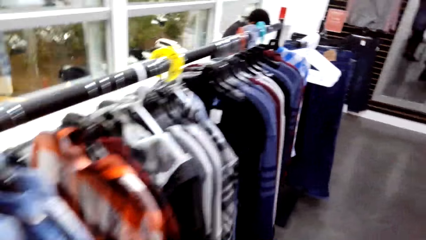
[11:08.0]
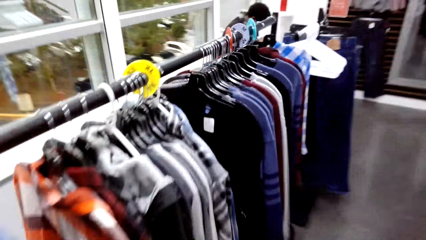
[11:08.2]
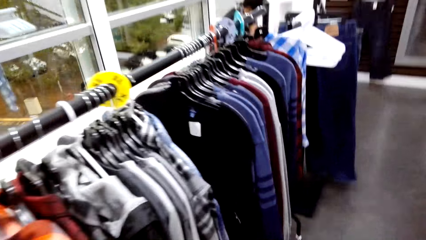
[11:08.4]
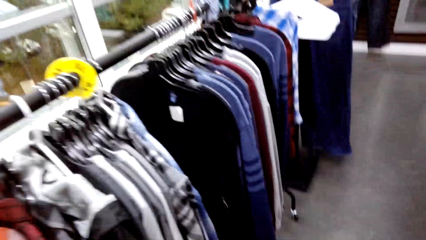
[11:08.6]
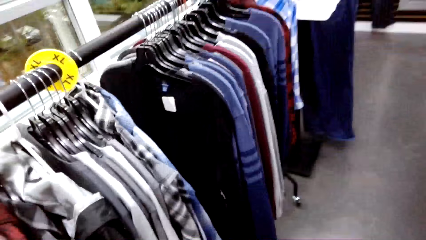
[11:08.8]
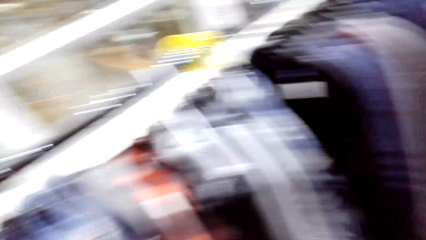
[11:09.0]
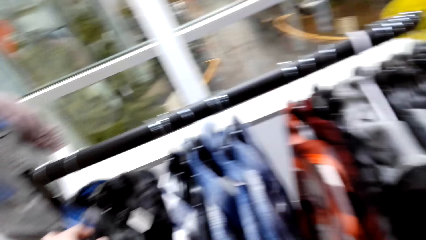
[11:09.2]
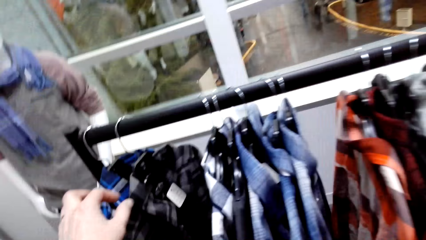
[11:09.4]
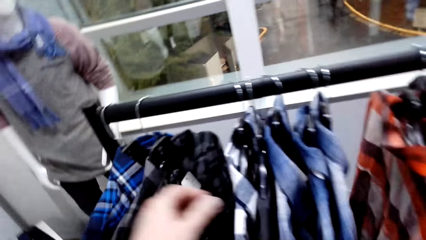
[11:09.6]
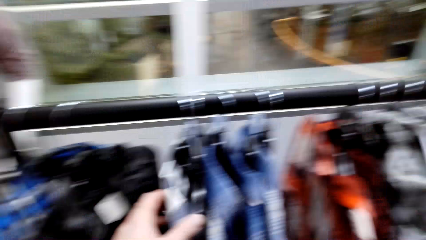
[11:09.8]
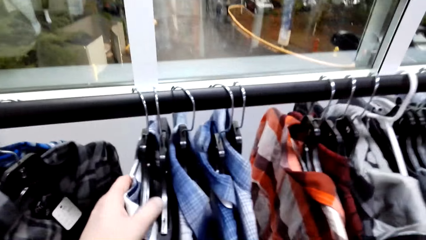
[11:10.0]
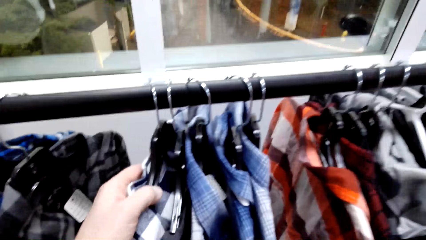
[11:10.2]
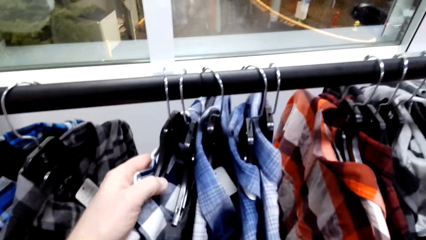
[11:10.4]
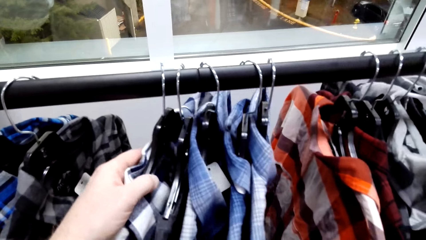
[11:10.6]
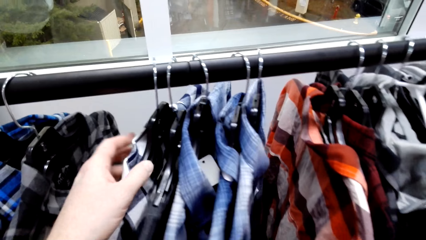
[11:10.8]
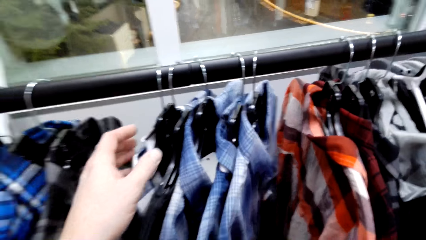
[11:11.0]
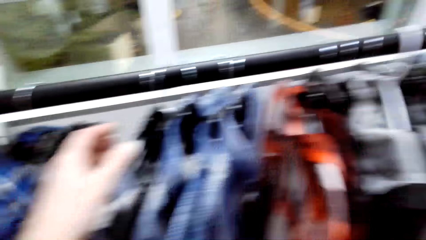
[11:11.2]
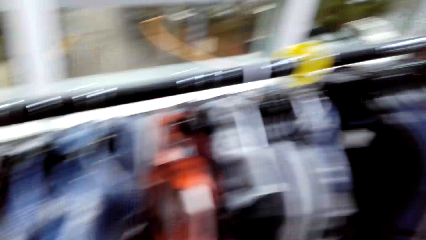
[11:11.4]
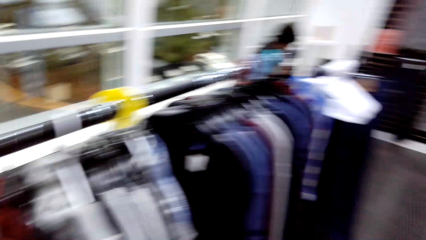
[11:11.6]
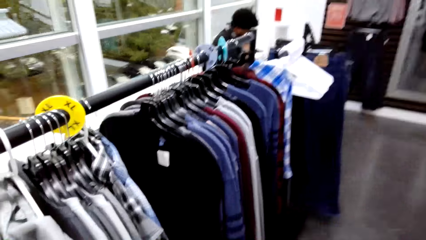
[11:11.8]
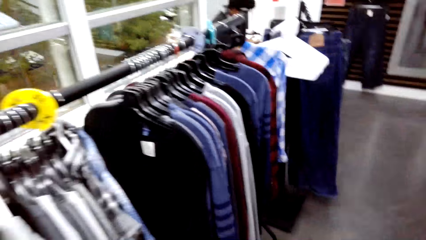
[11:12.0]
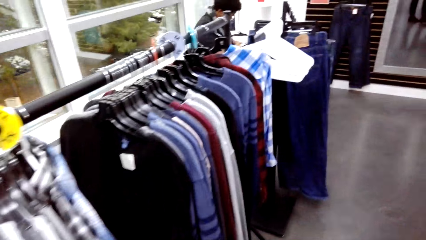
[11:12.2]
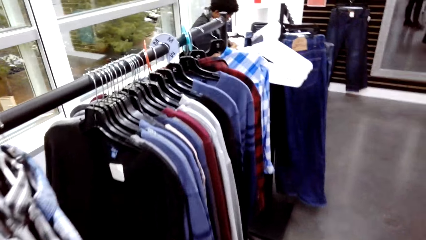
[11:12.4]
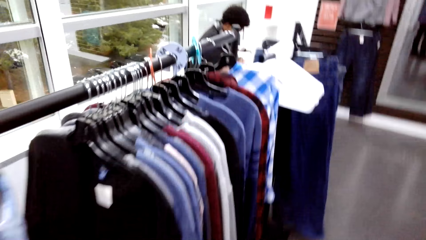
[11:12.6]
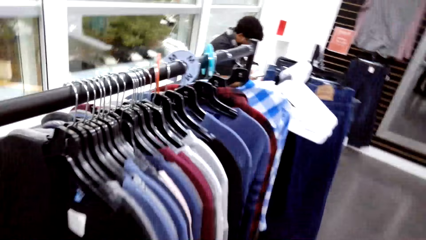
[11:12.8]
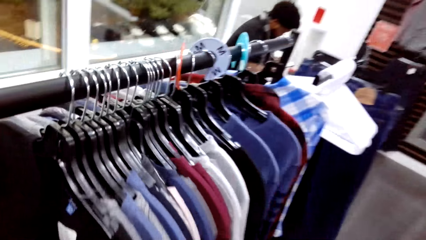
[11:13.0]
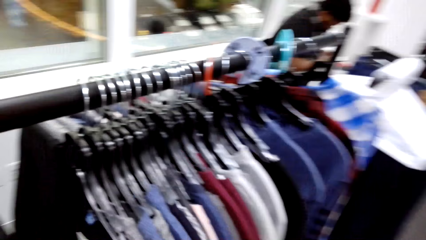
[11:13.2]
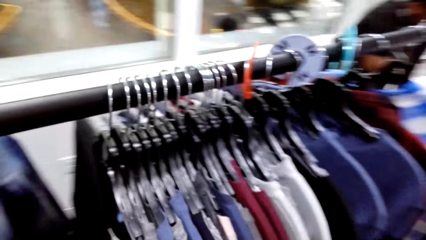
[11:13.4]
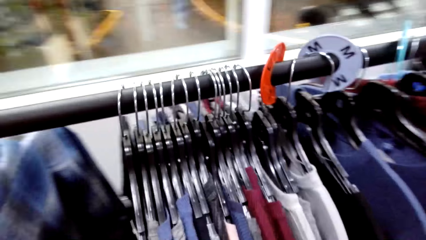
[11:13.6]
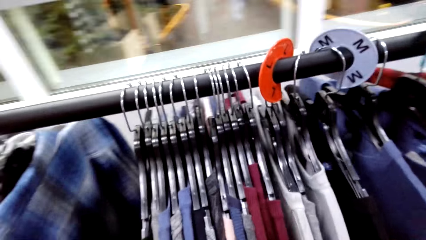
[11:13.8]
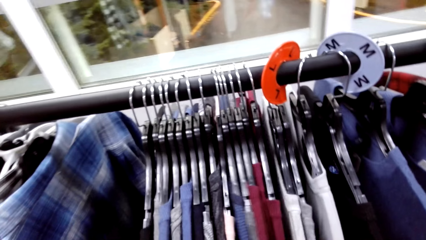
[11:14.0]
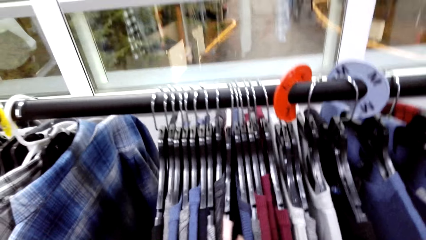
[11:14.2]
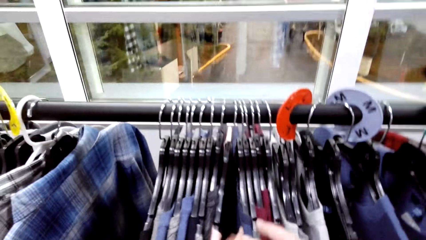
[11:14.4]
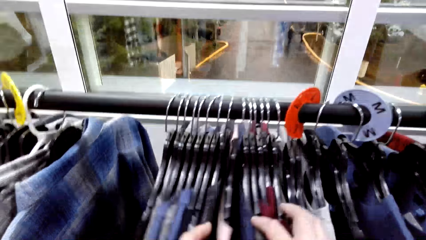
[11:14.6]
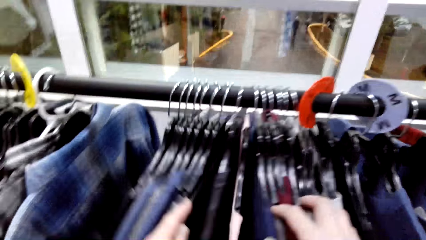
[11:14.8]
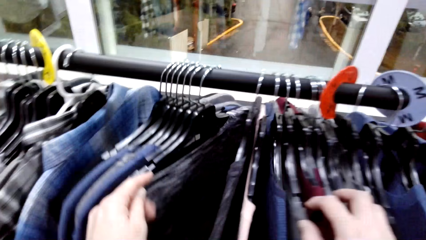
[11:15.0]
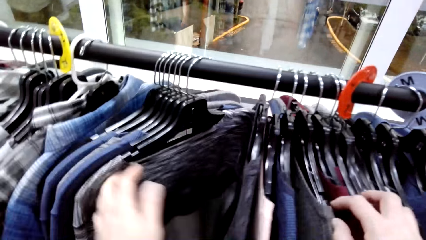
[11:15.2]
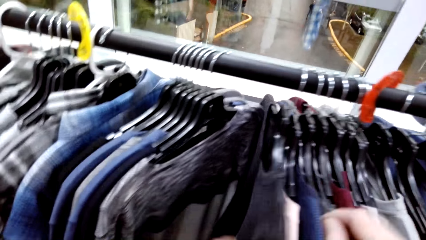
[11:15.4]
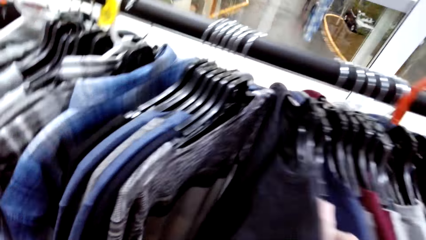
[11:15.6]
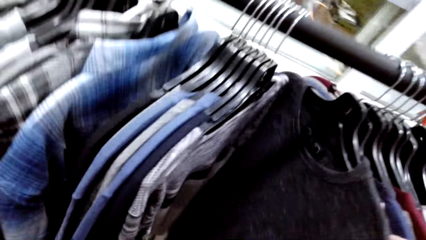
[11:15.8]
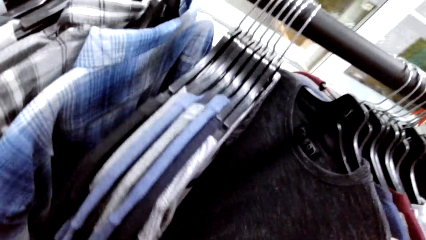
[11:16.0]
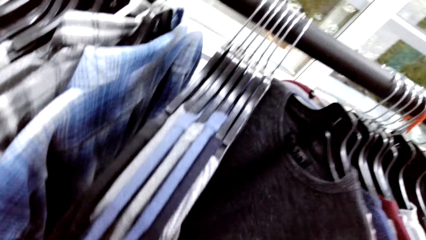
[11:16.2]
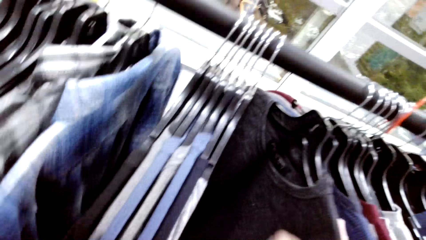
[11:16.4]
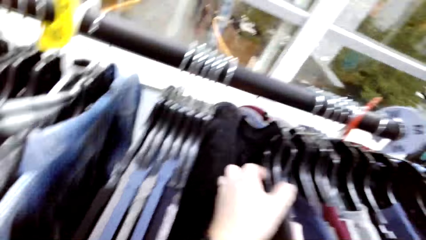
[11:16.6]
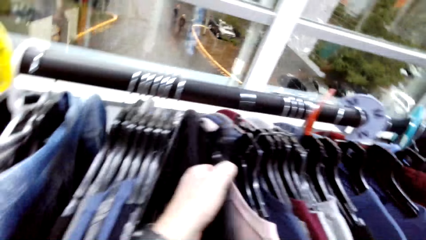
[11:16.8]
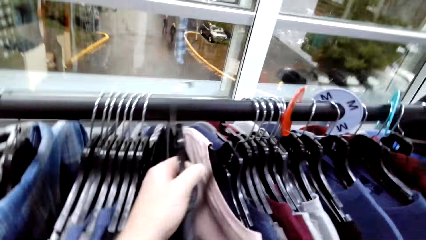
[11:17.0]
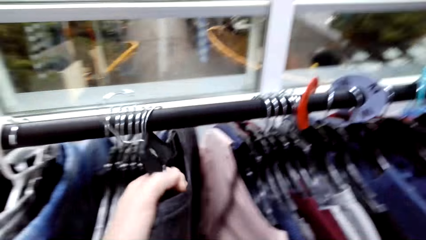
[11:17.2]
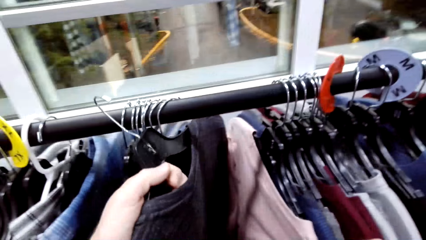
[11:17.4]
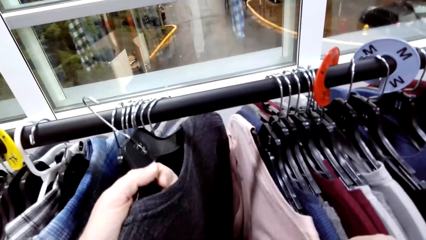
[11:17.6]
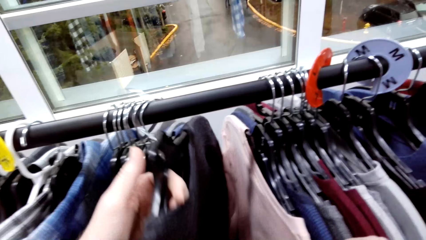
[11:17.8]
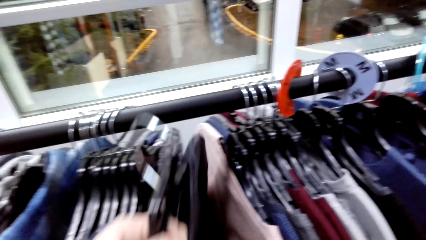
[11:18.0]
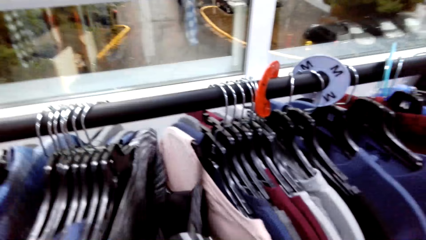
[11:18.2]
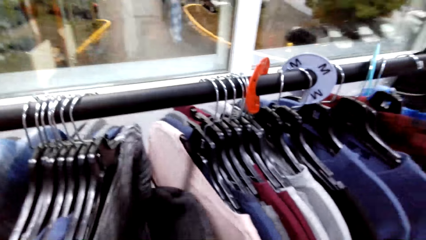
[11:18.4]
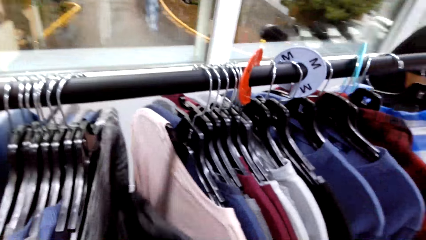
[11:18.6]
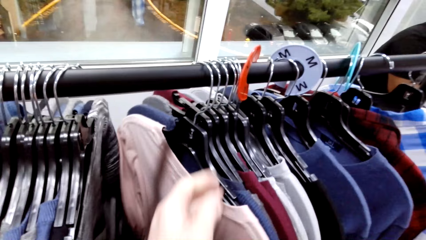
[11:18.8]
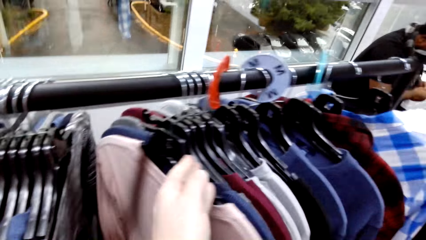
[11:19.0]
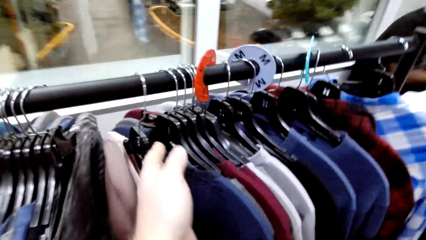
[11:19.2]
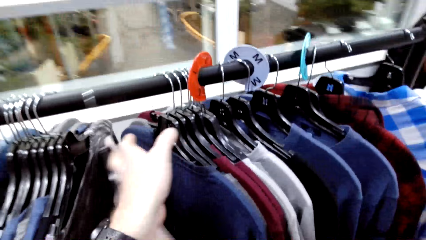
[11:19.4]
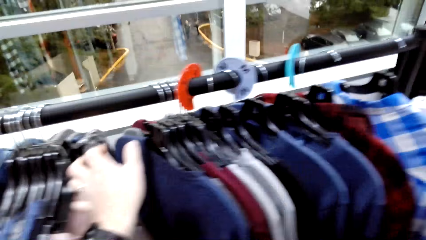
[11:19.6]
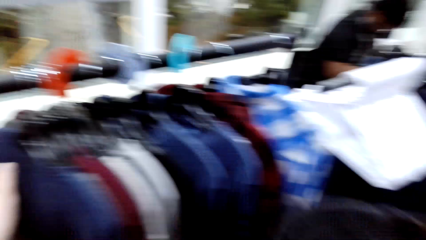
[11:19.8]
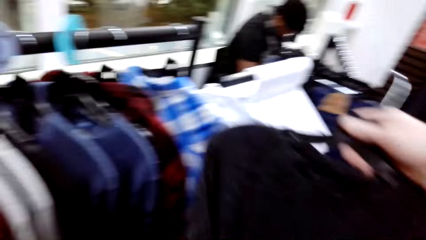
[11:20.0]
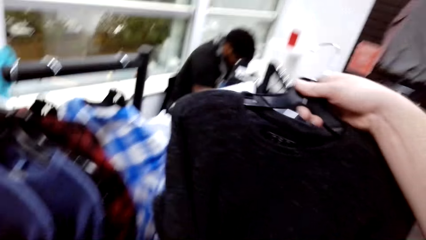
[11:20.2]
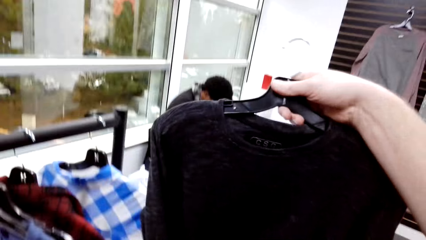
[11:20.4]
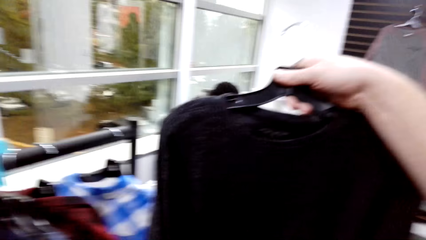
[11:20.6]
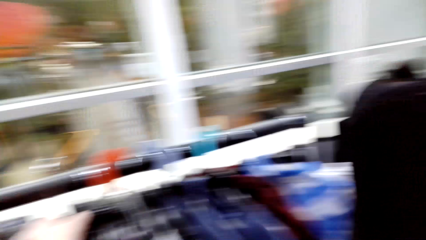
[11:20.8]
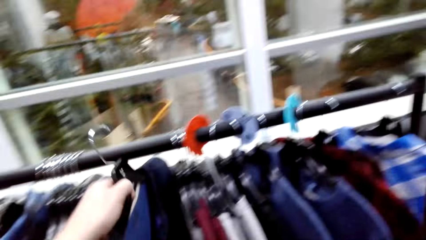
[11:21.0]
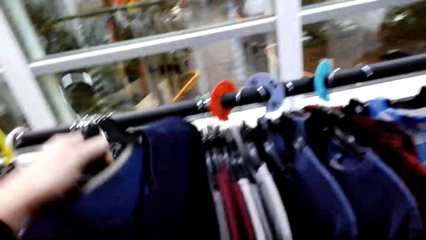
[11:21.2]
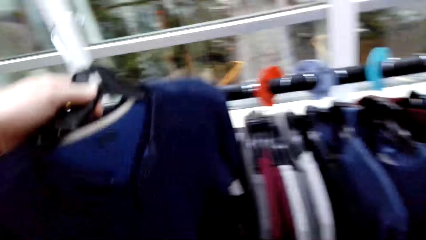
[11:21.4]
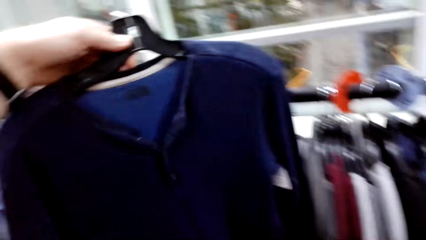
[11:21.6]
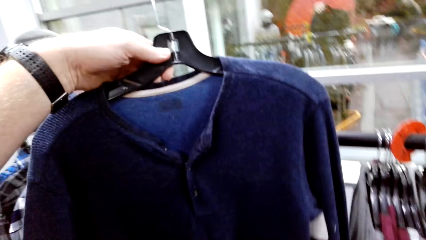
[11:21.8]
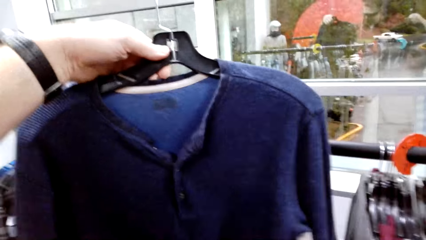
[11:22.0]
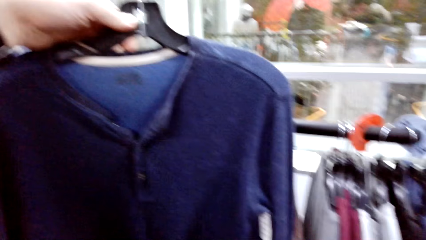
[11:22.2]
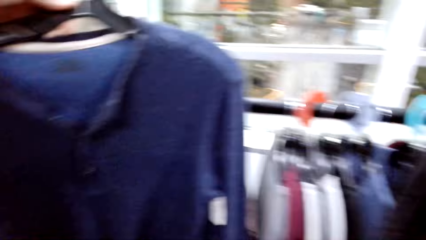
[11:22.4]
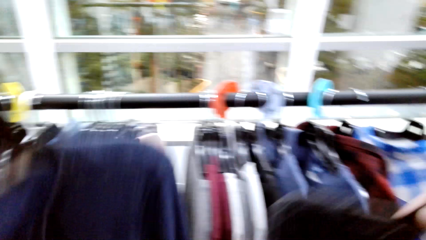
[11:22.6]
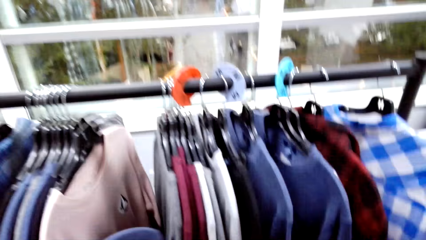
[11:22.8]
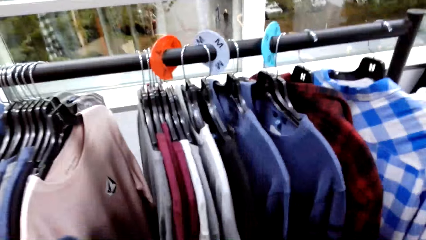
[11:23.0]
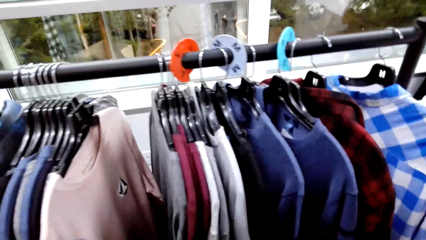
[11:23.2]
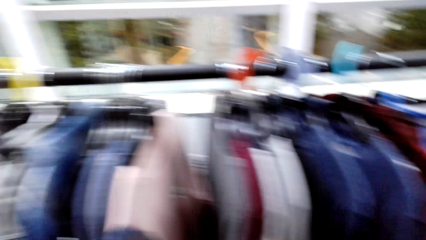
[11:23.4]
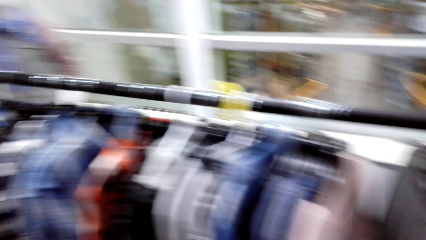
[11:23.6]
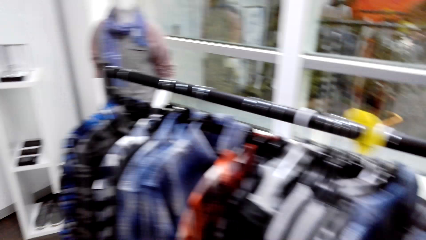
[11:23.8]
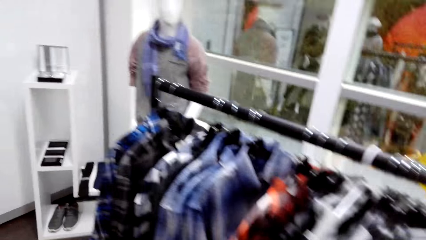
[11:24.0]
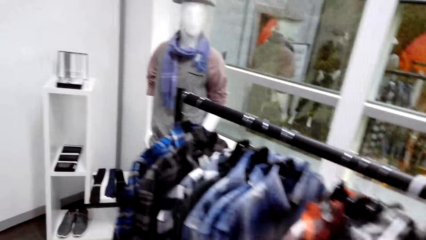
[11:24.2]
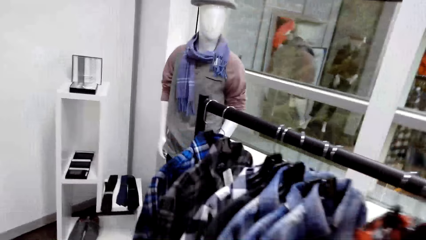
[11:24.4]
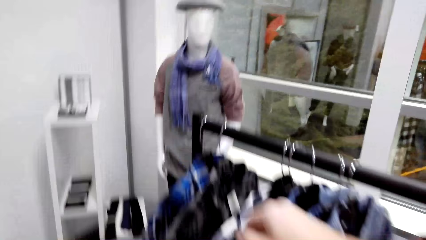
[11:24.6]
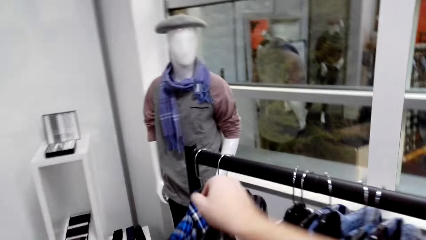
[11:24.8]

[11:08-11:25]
The camera wearer touches the shirt. They search the cloth on the hanger. They move the shirts on the hanger. They pick the shirt from the hanger.
